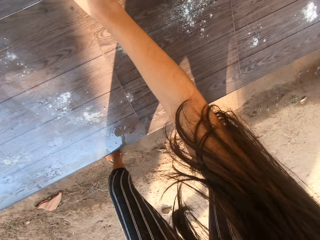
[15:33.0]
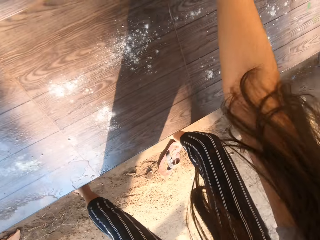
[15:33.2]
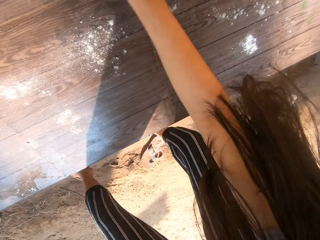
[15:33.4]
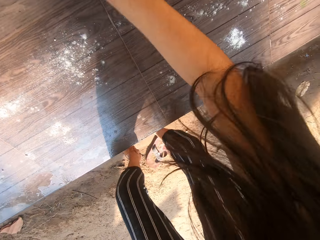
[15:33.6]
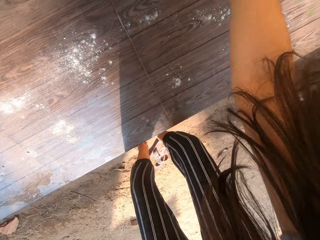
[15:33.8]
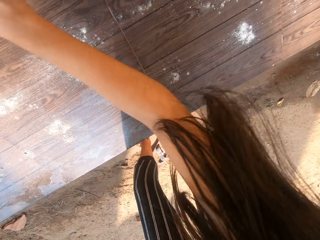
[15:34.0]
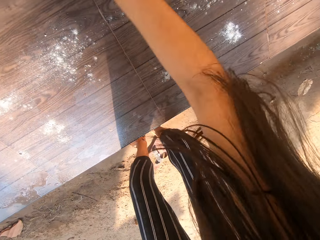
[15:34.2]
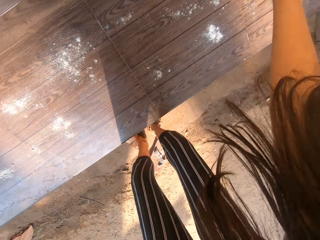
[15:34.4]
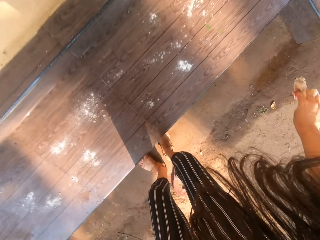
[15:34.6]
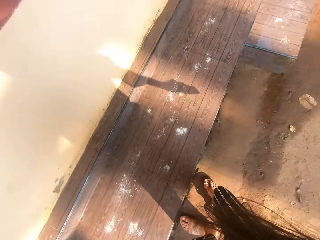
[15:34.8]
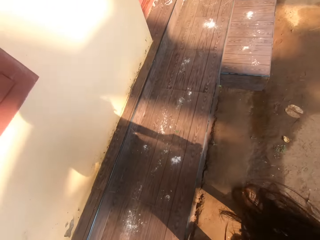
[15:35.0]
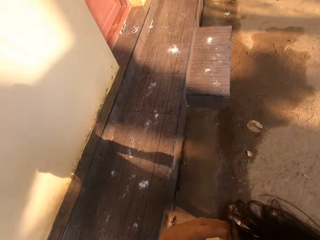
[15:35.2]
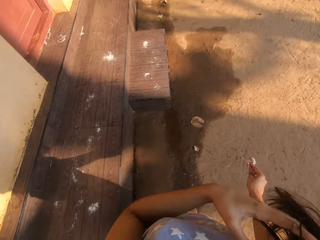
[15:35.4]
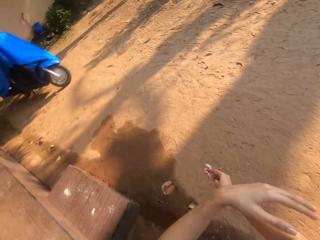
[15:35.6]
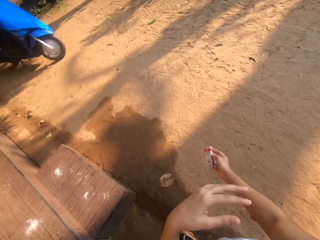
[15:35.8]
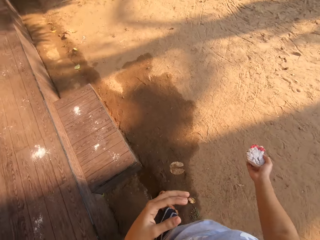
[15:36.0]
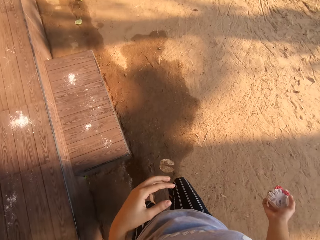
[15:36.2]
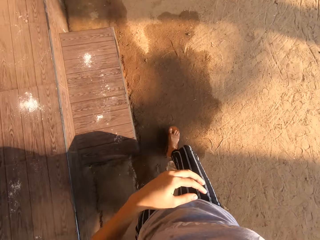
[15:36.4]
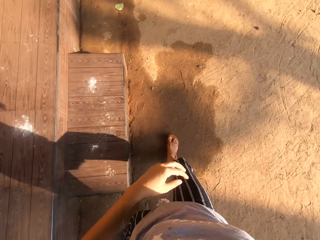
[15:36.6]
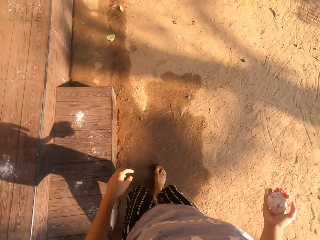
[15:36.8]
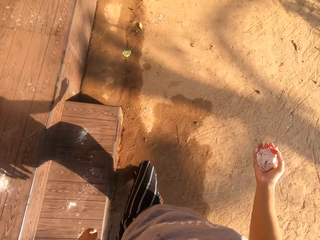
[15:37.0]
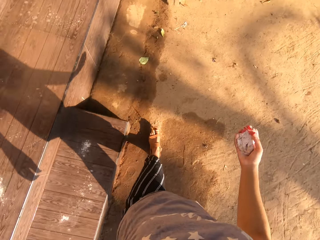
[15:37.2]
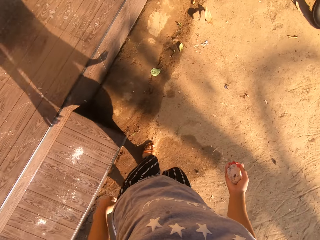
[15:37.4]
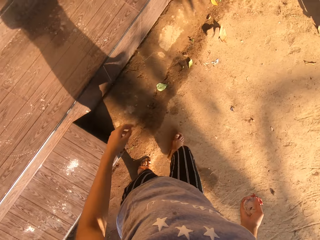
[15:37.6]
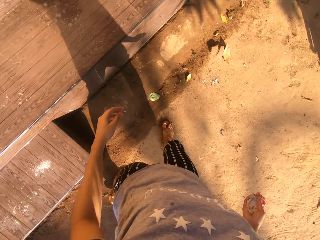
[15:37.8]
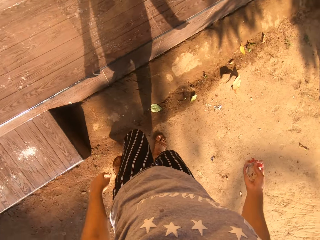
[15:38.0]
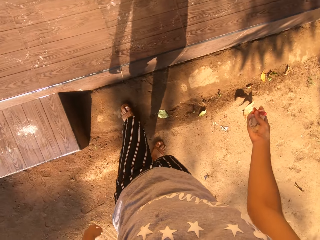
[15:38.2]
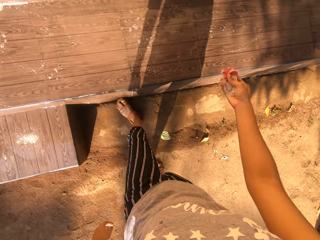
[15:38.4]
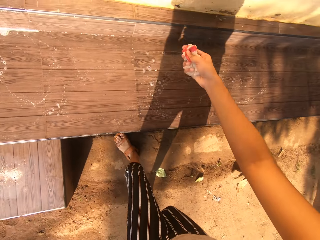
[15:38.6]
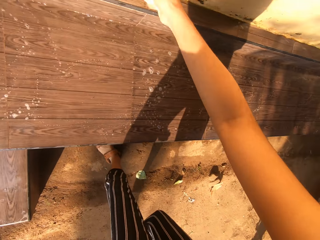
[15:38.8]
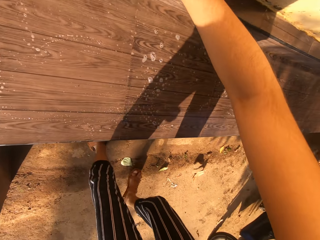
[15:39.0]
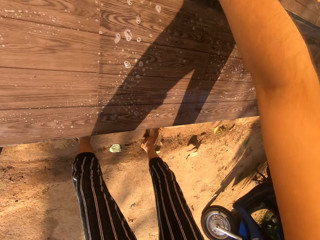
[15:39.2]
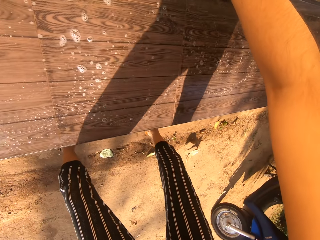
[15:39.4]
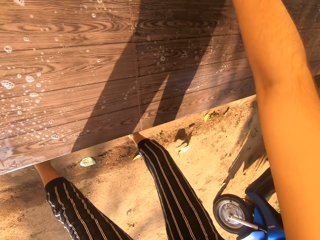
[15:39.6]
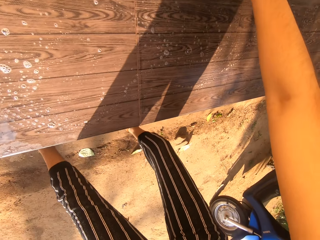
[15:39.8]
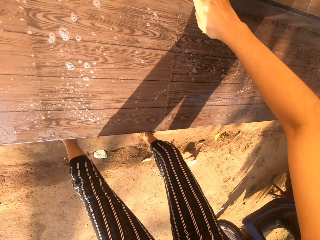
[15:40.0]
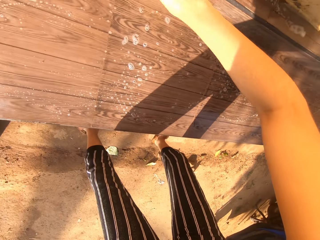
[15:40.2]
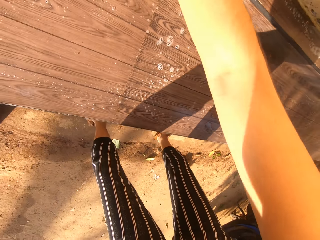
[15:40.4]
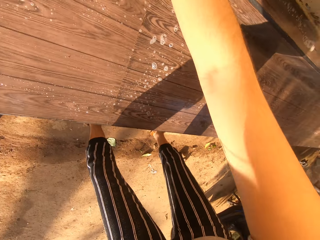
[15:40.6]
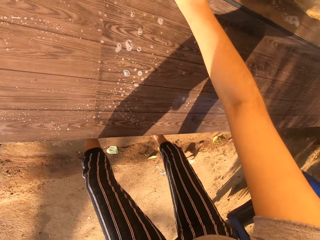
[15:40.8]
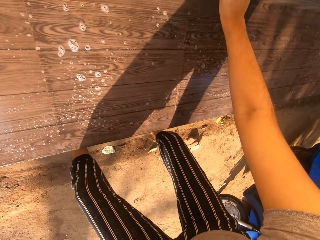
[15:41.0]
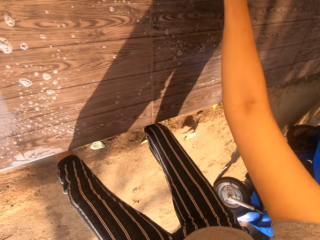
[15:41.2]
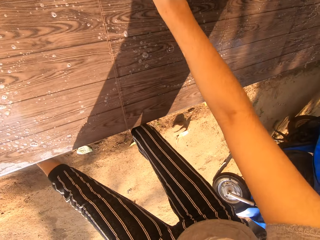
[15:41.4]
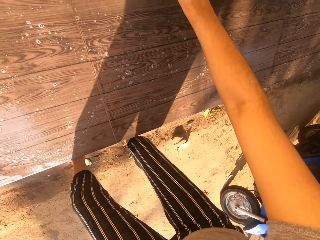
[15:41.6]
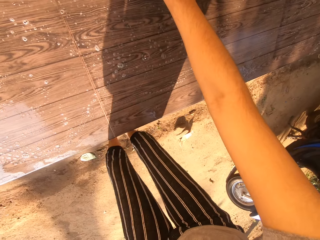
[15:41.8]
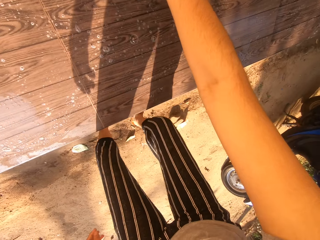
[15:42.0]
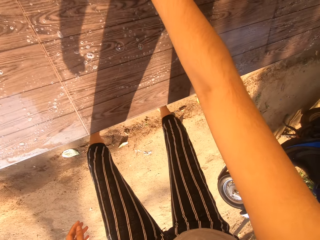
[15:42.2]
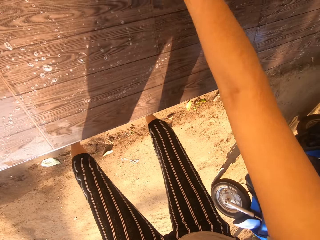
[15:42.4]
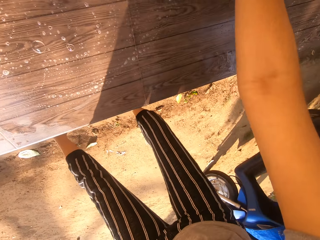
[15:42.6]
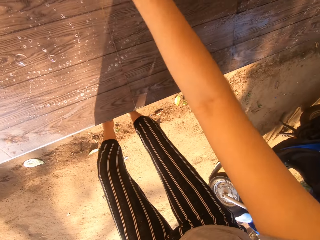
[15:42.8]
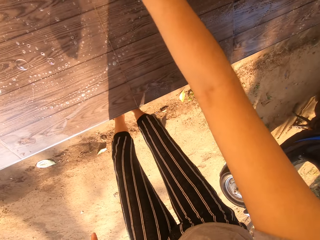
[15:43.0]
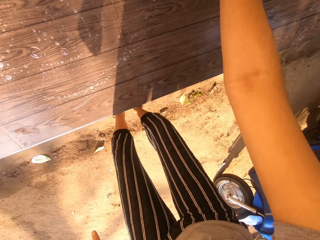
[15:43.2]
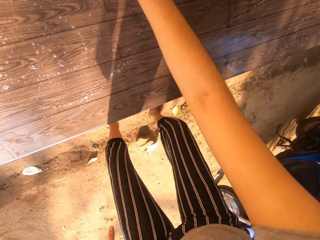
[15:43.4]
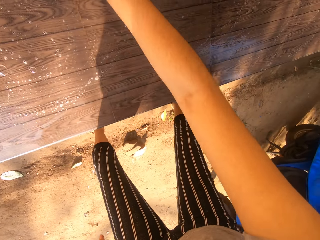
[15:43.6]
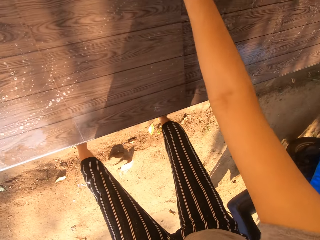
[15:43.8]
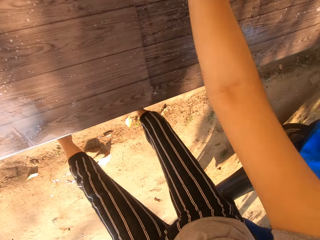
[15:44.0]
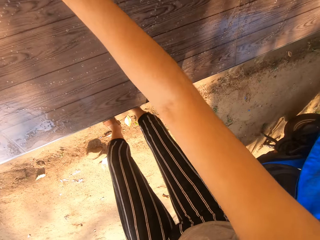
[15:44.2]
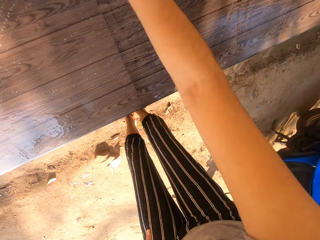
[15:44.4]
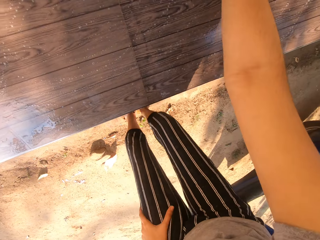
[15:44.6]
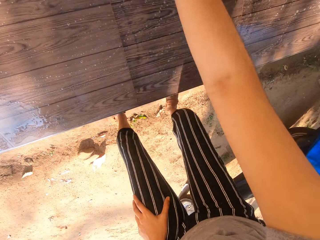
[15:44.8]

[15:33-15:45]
The camera wearer moves her right hand away from the surface. She moves her left hand. She moves around. She cleans a pavement by the stairway with the wet rag in her right hand.

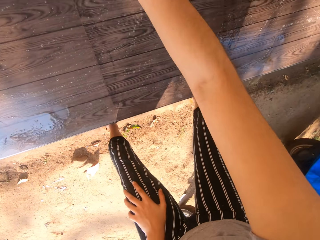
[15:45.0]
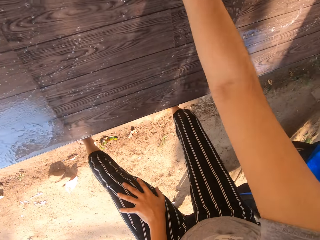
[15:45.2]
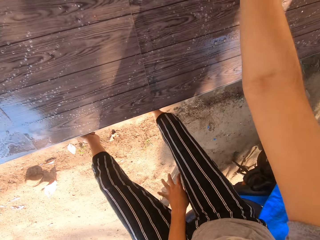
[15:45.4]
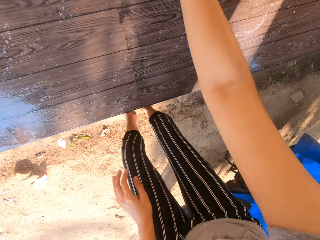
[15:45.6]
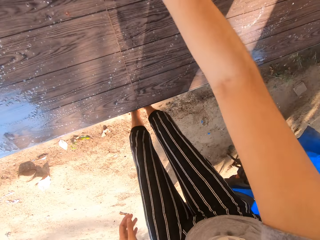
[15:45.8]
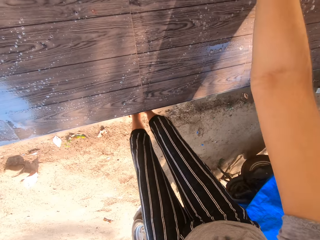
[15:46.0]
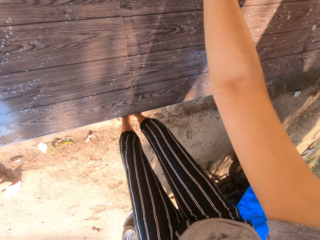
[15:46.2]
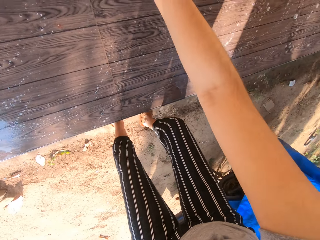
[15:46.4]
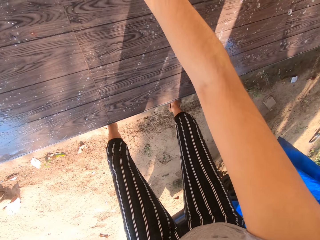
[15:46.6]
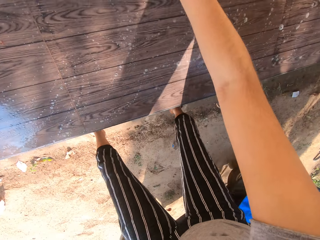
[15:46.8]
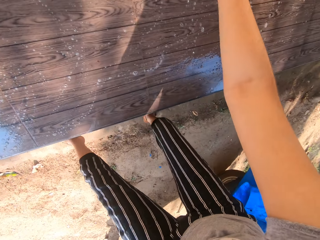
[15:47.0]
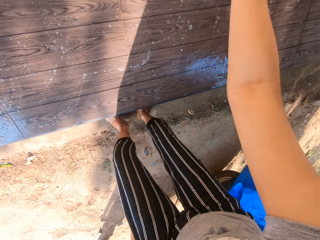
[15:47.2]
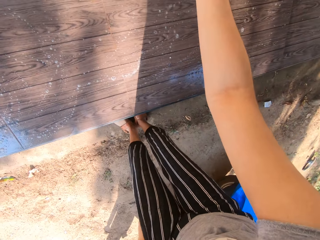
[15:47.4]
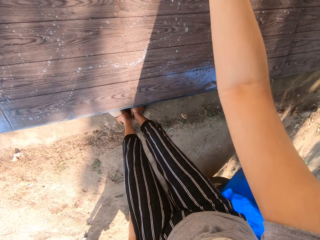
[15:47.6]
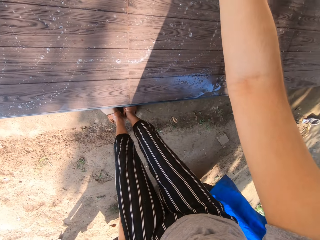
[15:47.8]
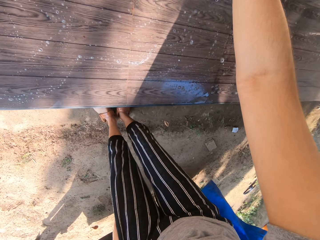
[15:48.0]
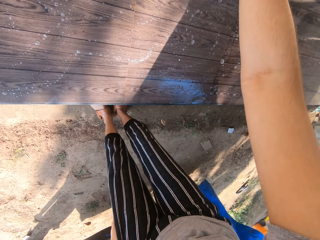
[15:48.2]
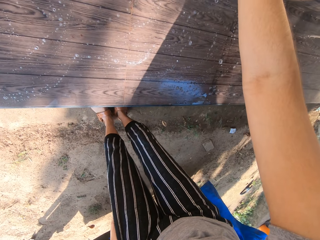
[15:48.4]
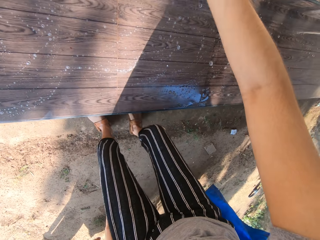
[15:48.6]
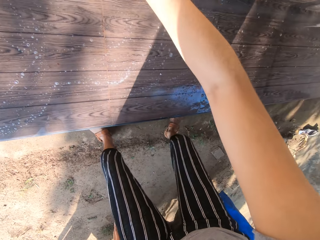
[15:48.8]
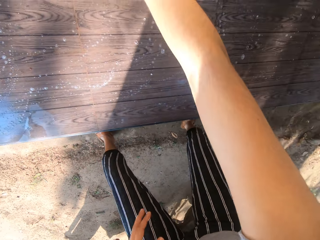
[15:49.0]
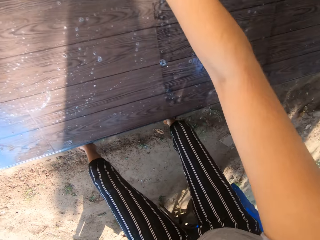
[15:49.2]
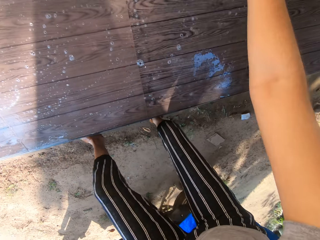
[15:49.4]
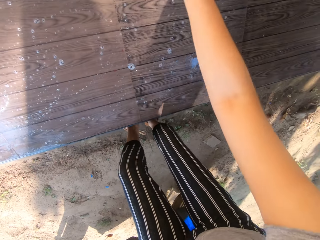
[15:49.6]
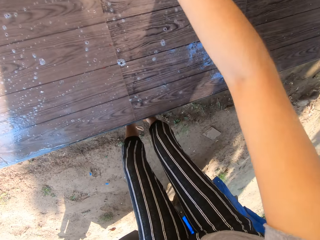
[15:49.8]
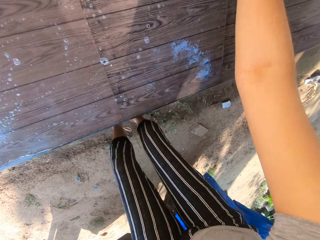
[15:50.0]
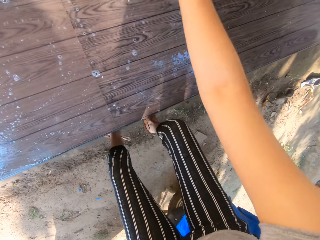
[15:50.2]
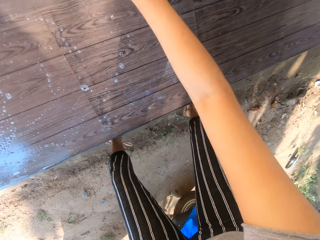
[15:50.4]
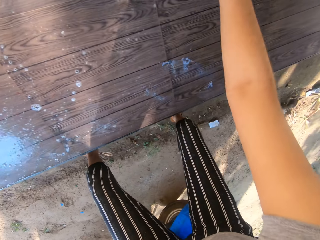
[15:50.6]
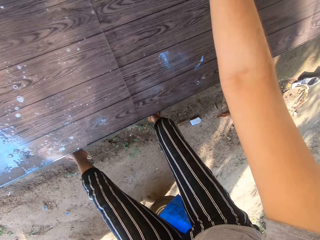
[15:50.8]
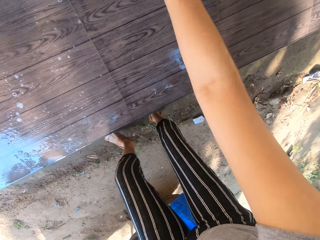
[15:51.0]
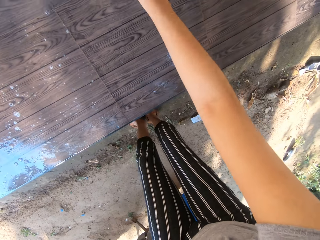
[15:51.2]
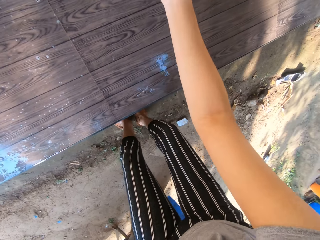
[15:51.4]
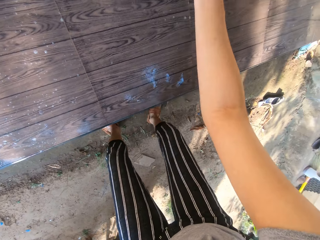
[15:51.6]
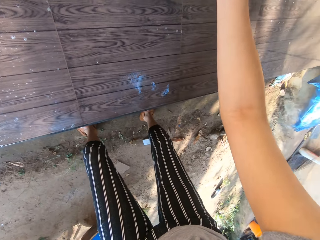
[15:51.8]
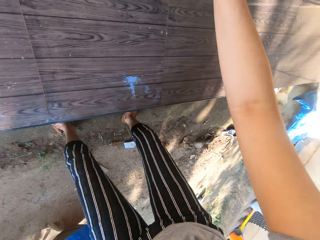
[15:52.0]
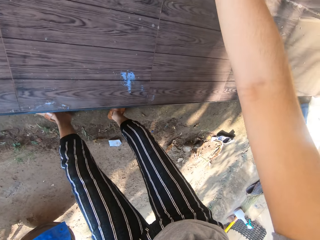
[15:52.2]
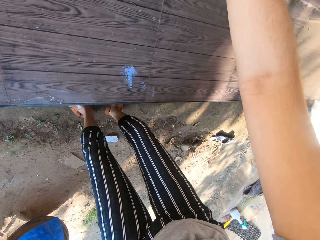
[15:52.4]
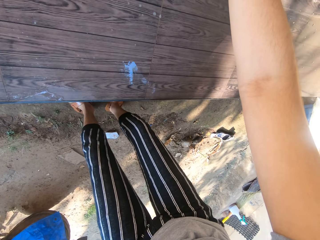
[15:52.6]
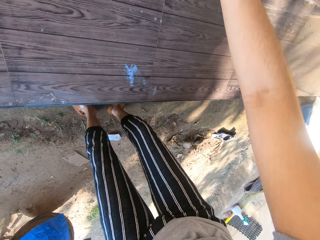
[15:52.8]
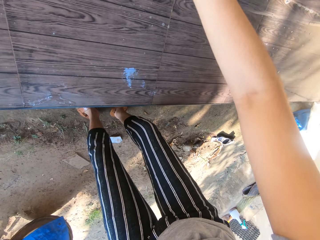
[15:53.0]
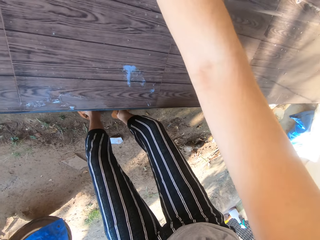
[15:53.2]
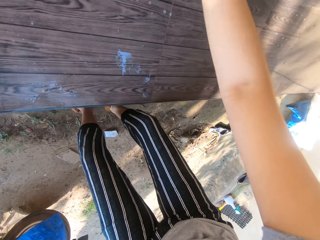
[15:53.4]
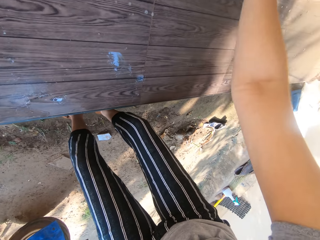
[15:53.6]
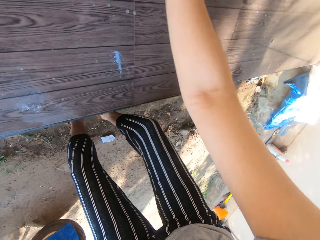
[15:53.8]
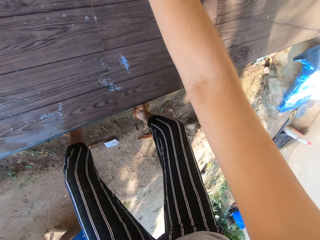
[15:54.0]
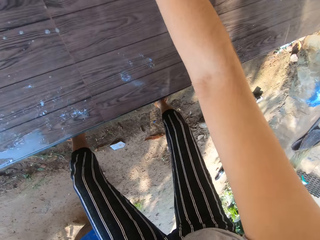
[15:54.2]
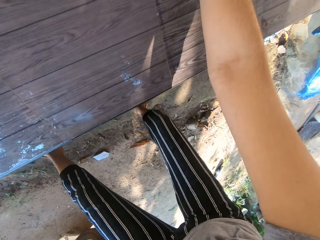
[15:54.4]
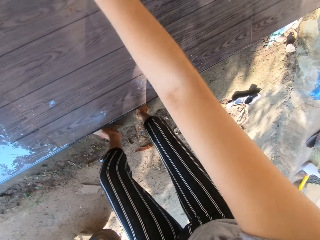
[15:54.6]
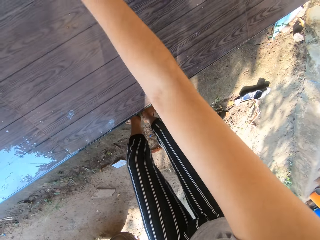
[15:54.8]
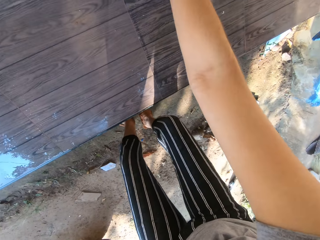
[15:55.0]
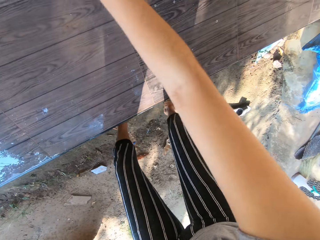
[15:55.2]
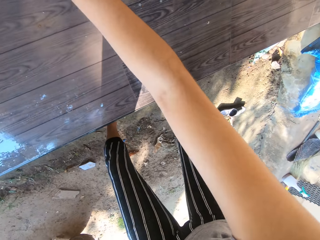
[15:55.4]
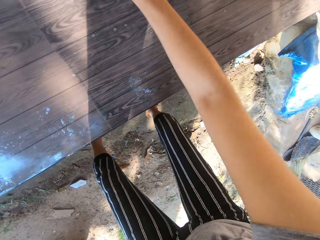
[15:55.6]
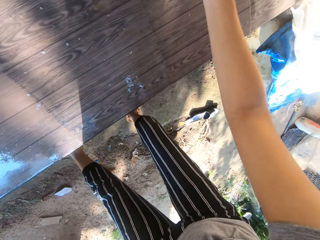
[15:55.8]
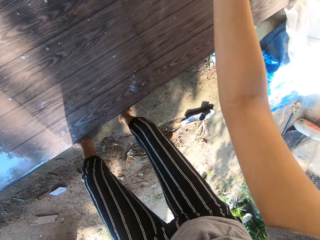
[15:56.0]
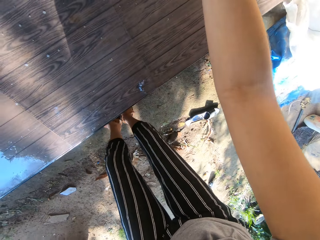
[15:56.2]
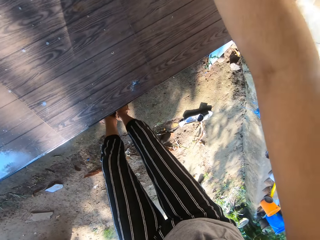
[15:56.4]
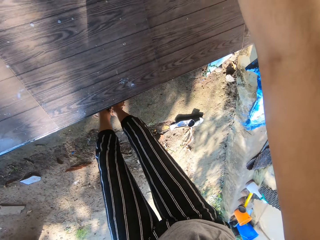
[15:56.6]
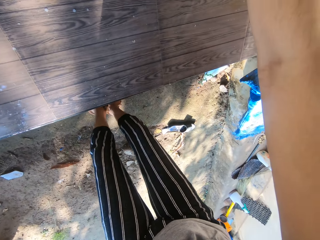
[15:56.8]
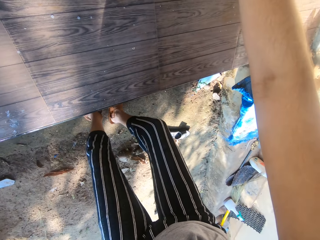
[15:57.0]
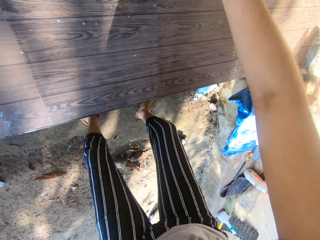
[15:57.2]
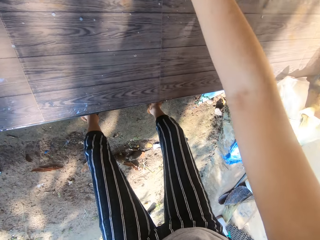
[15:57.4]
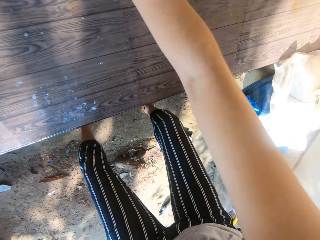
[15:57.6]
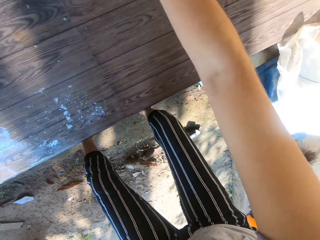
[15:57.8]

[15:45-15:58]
The camera wearer lowers the left hand. They clean on the surface.
